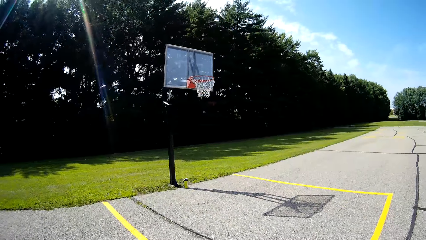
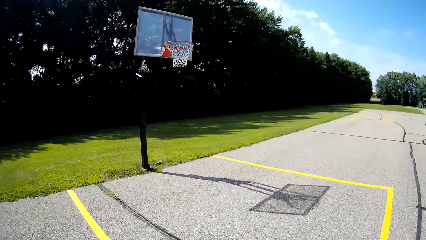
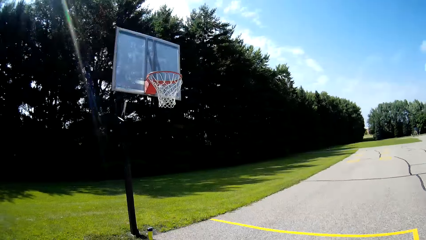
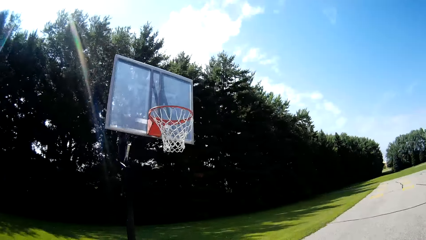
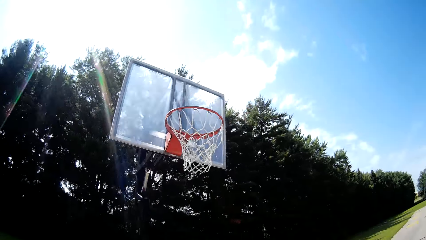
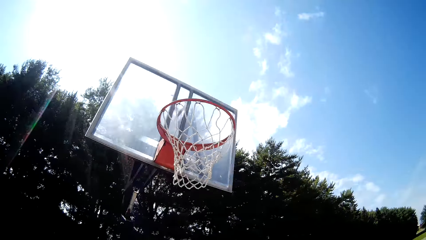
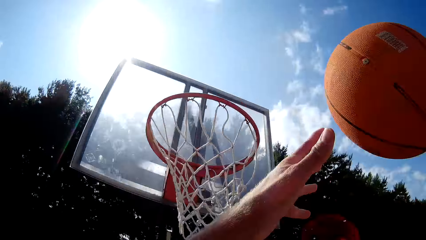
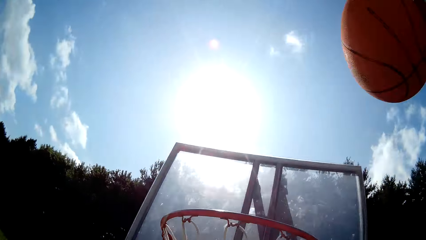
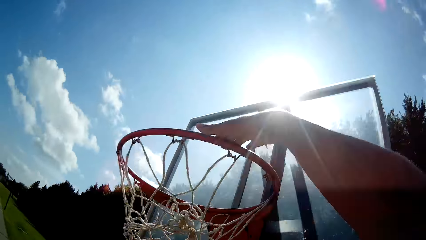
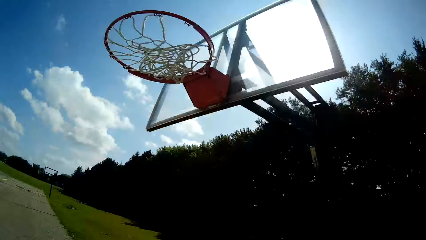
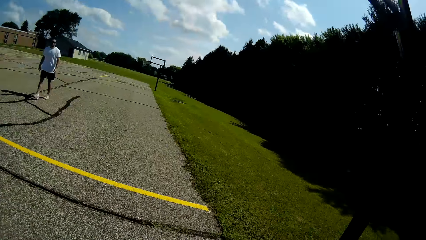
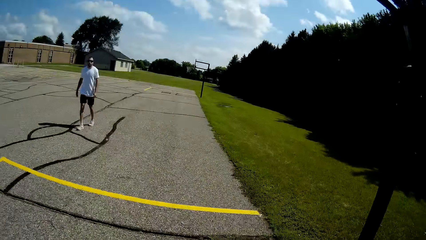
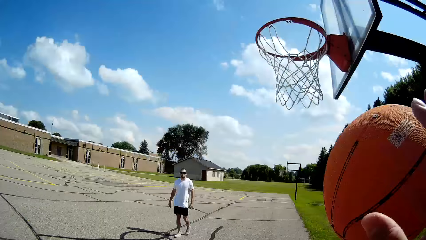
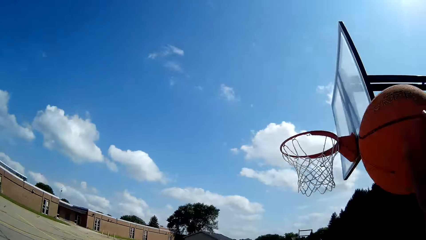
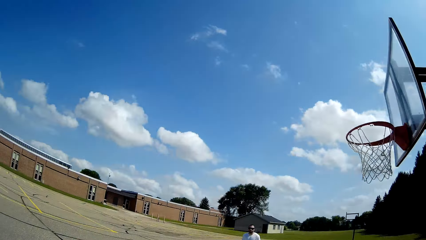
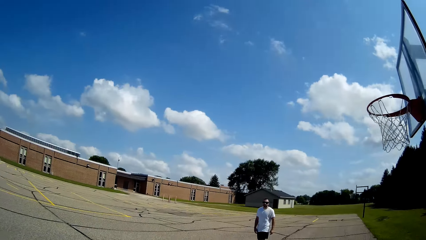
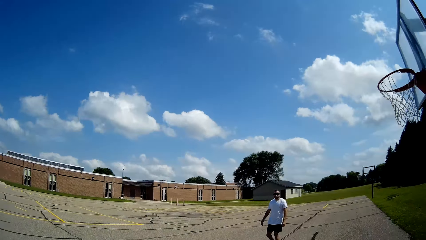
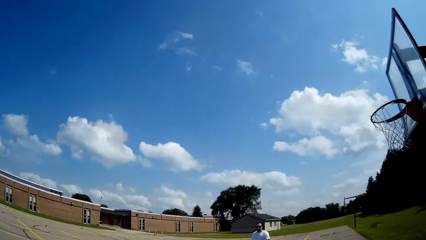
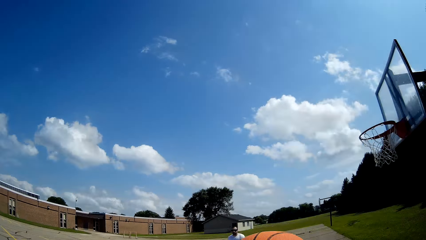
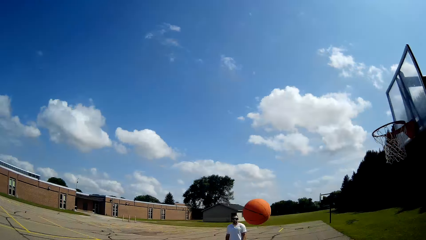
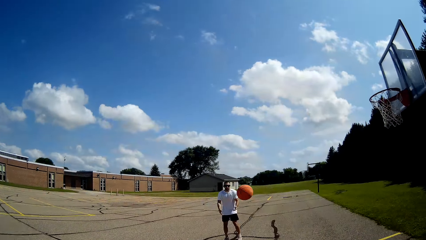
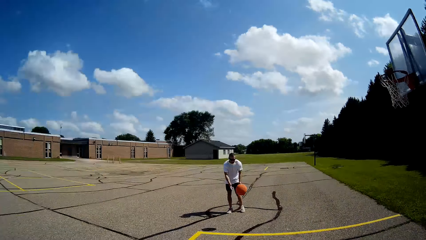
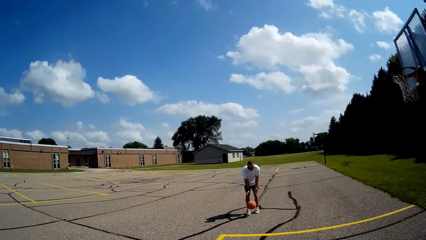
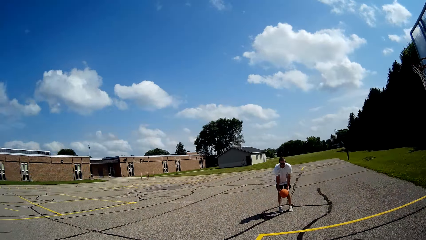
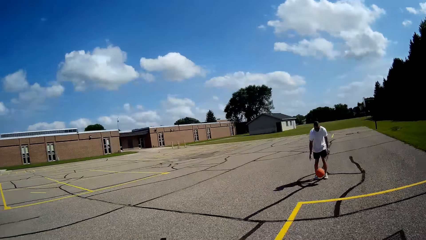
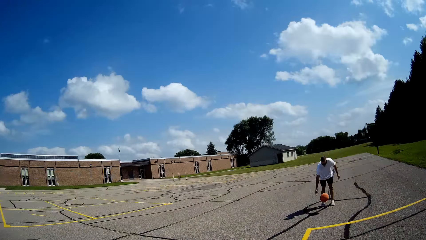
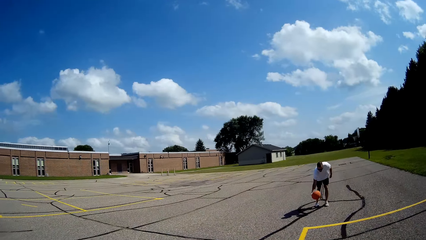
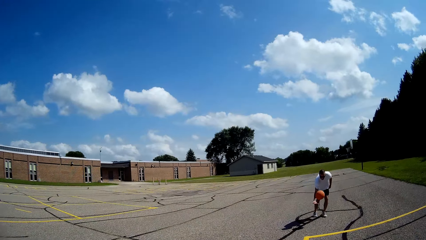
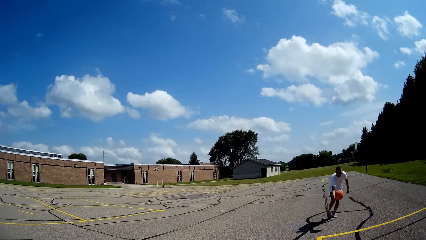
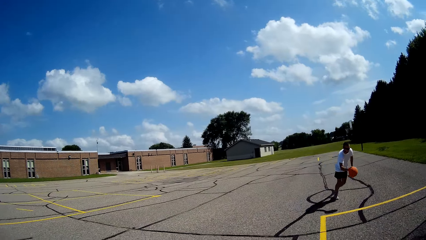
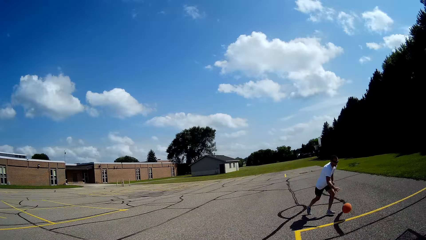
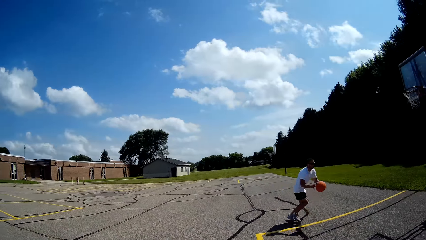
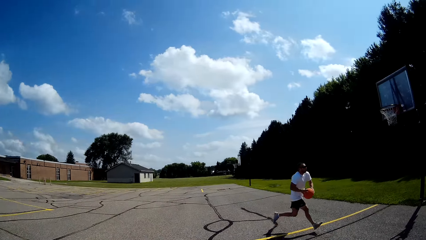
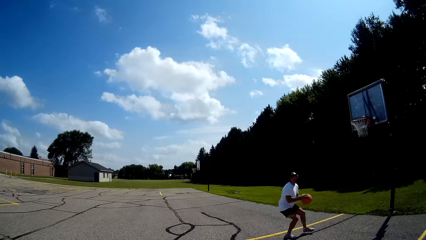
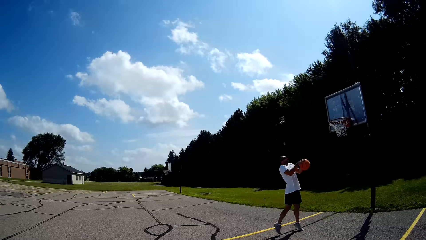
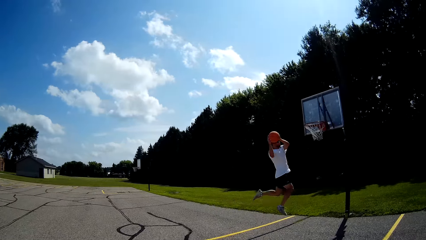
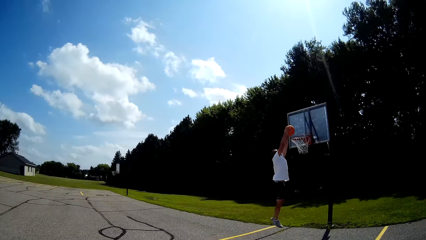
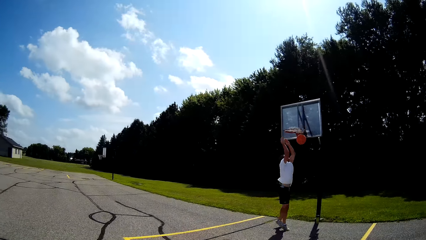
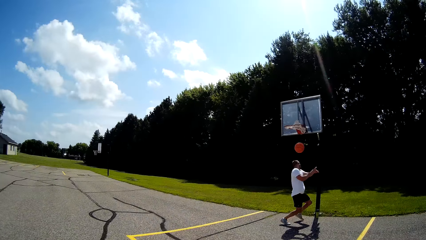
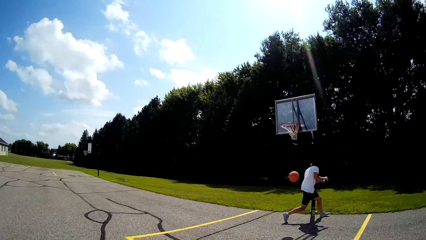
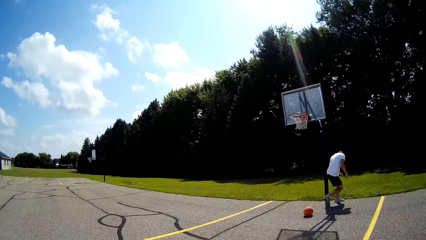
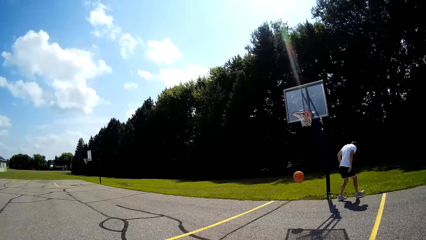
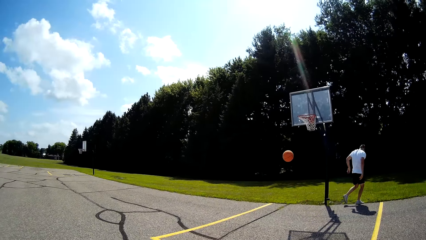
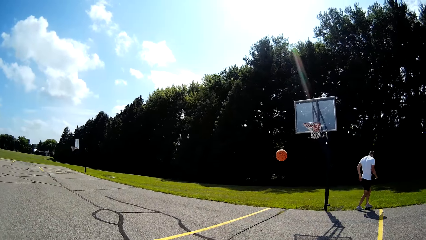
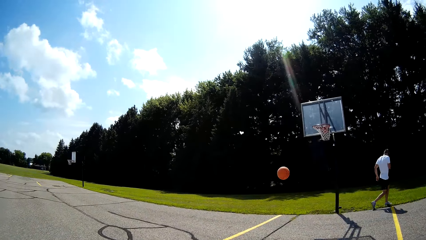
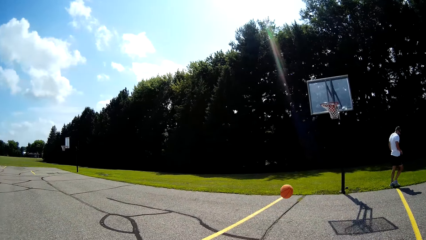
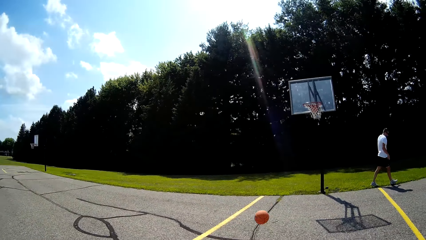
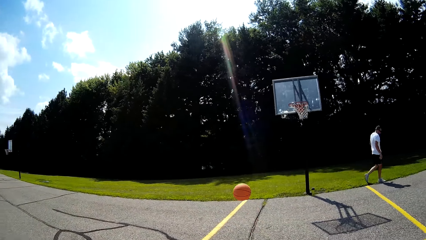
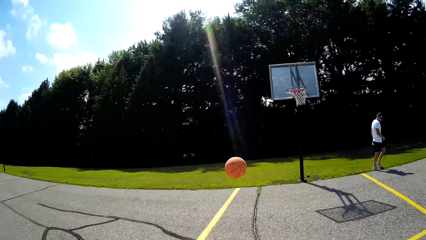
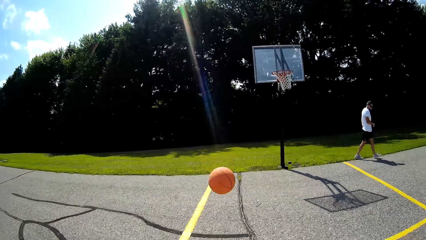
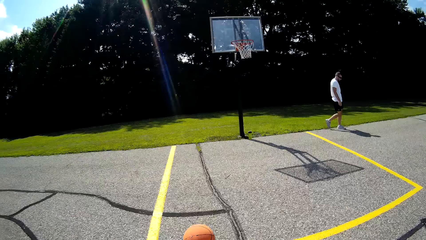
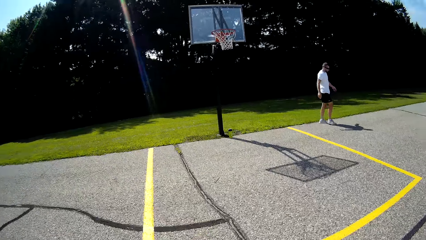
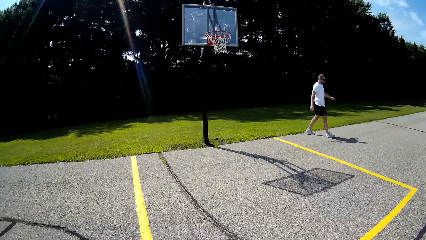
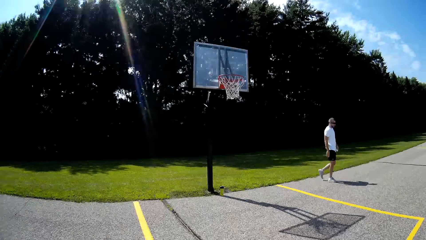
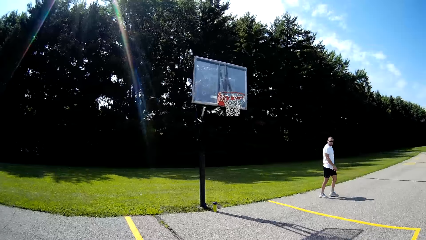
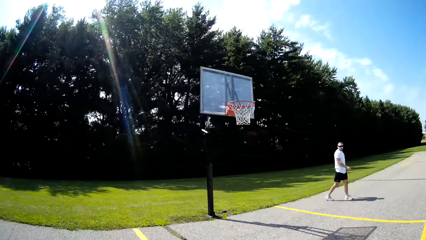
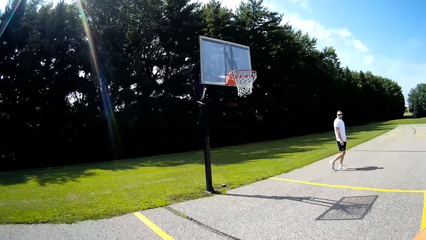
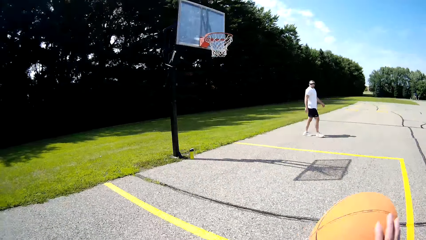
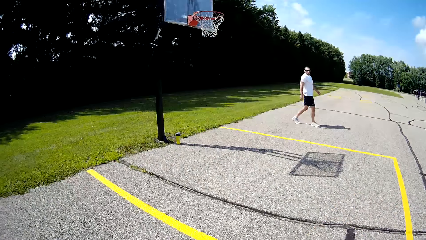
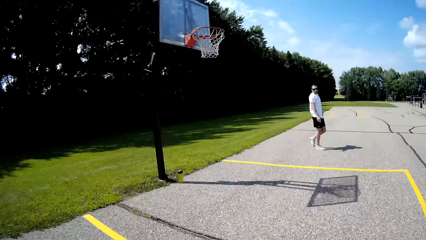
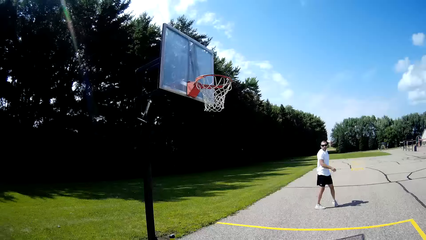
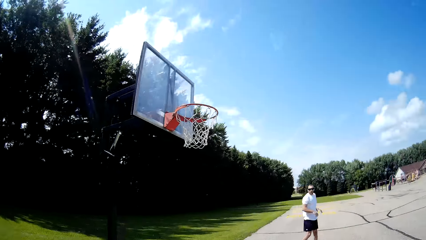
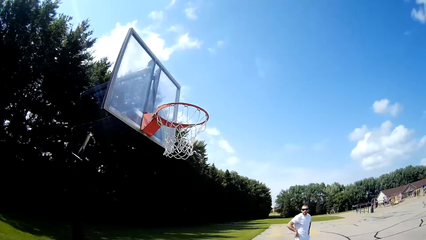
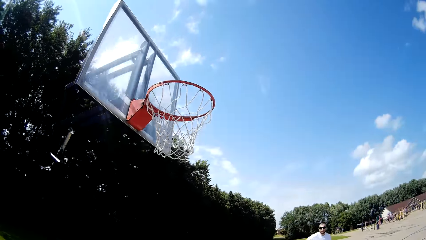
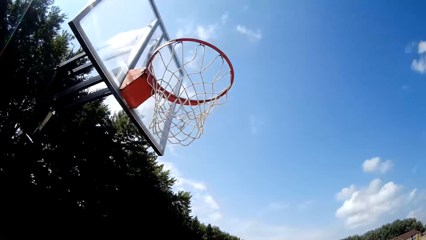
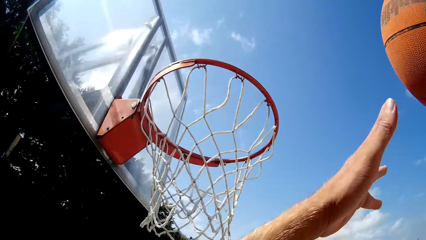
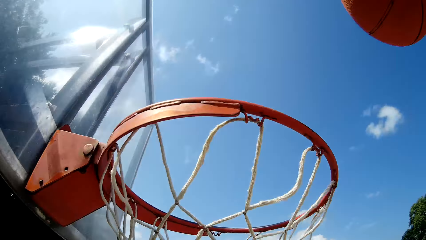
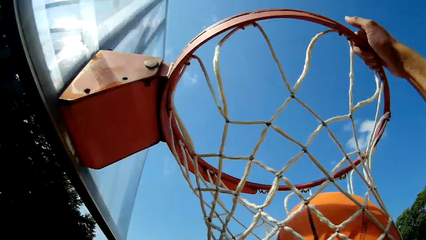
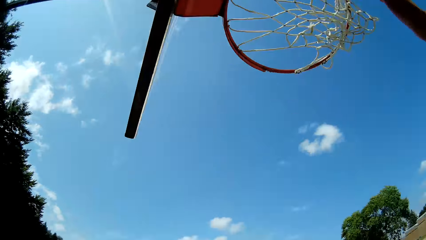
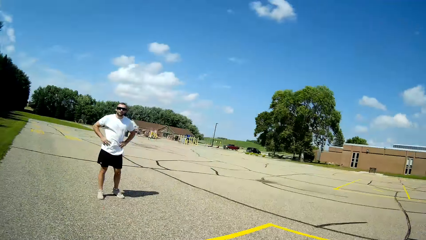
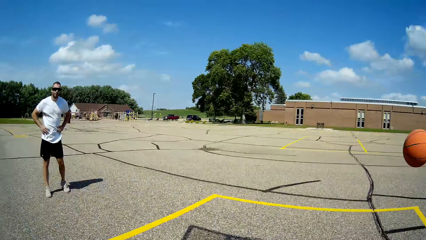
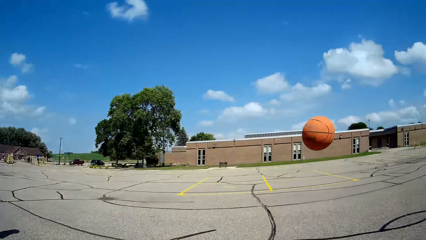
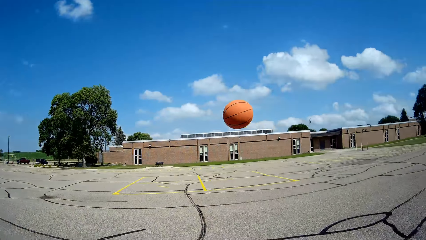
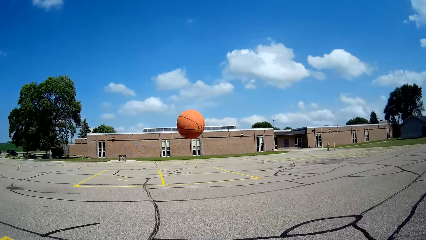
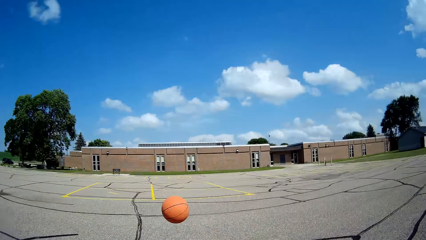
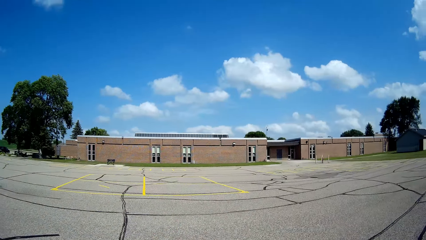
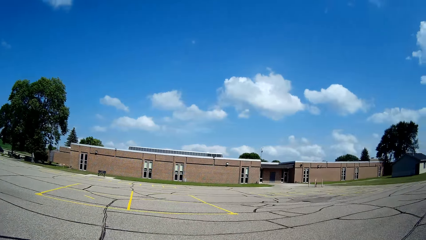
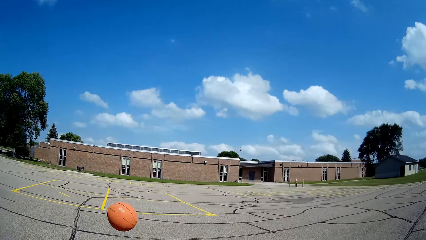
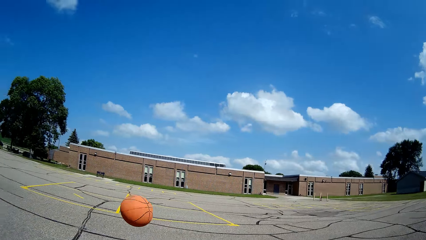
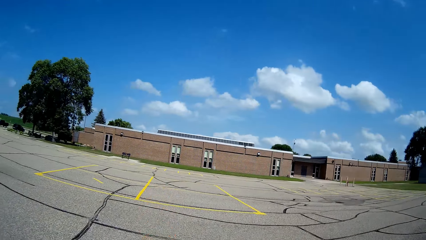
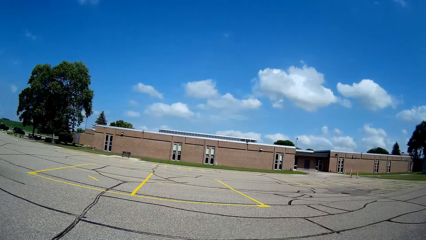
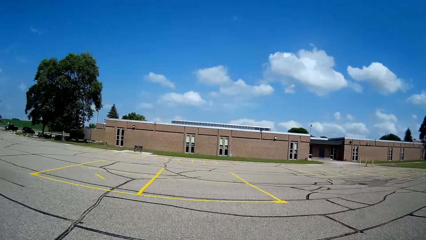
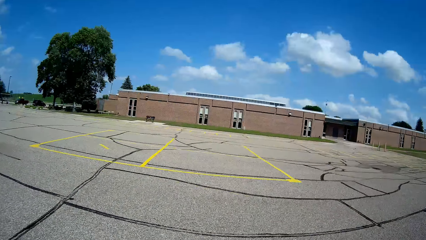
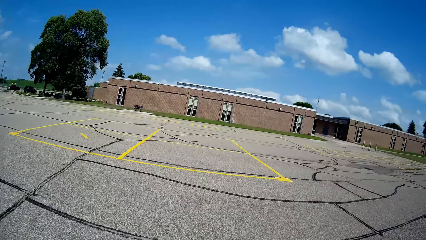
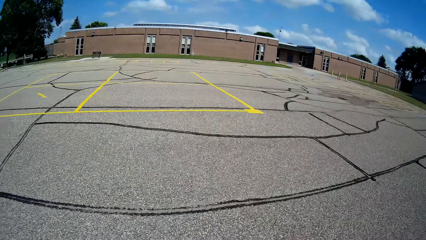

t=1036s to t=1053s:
The camera wearer bounces the ball. They throw the basketball into the basketball ring. A man takes the ball. The man bounces the ball and throws the basketball into the basketball ring. The camera wearer catches the ball. The man walks in the field. The camera wearer bounces the ball and throws the basketball into the basketball ring.
